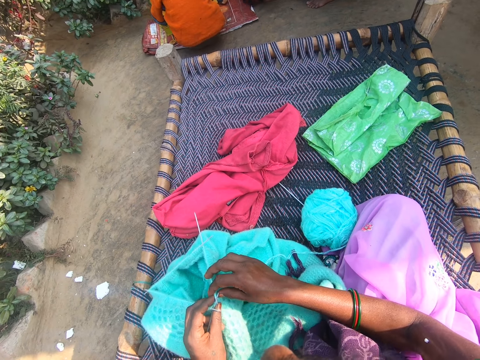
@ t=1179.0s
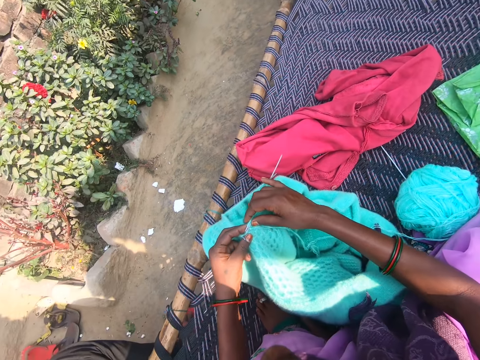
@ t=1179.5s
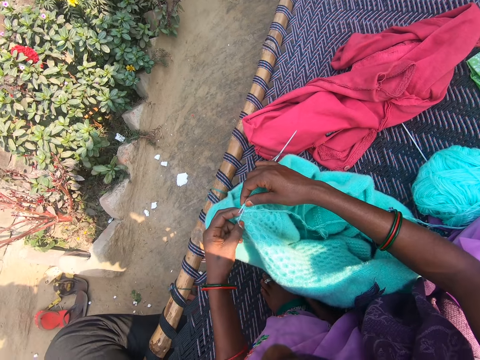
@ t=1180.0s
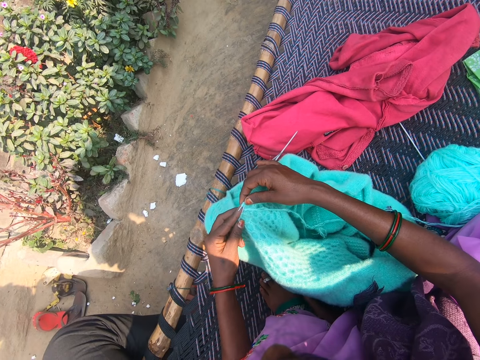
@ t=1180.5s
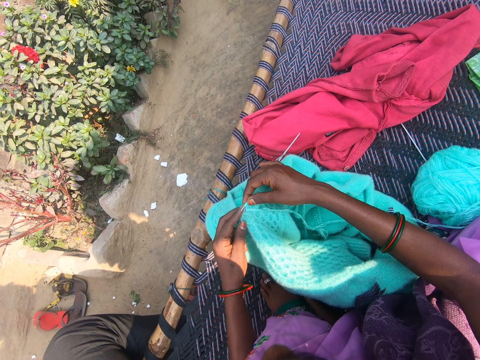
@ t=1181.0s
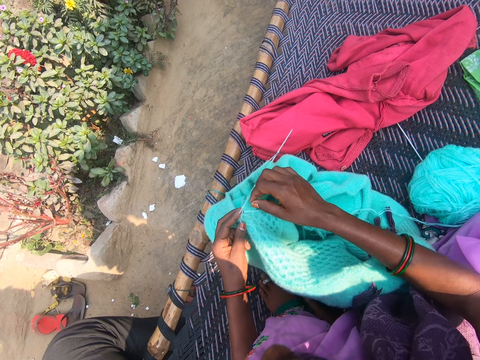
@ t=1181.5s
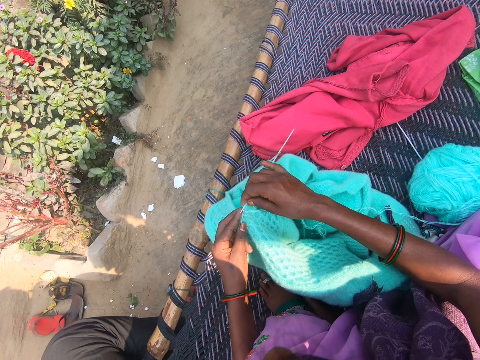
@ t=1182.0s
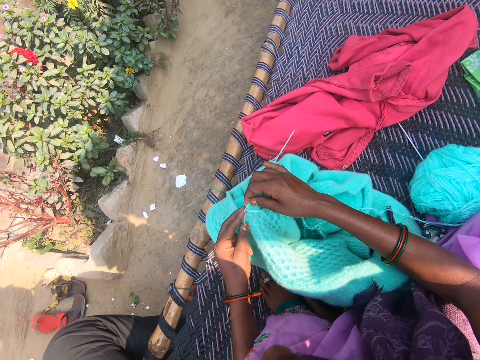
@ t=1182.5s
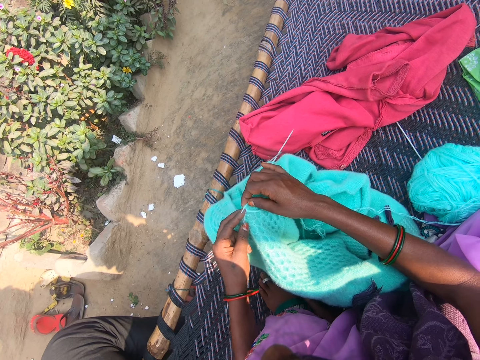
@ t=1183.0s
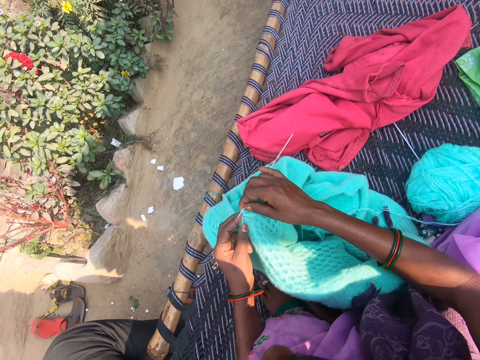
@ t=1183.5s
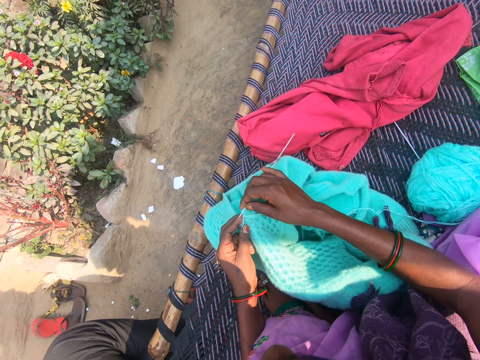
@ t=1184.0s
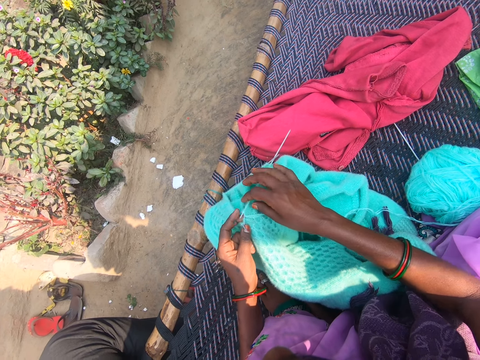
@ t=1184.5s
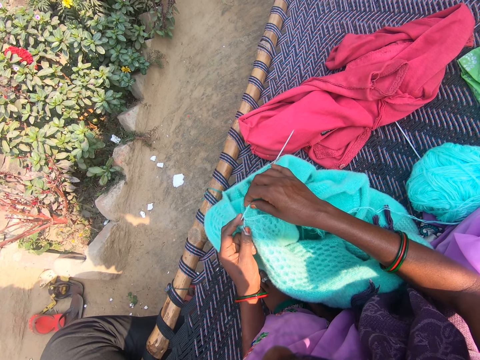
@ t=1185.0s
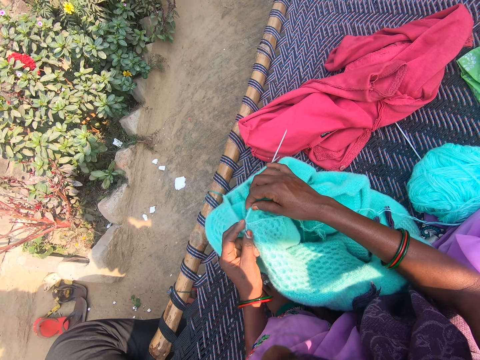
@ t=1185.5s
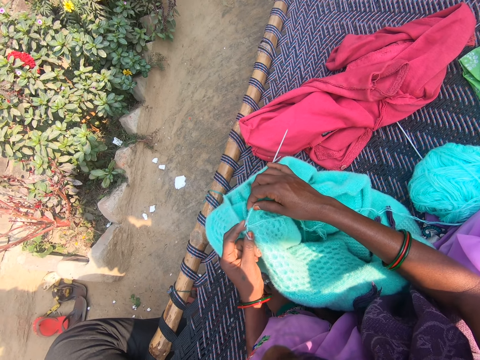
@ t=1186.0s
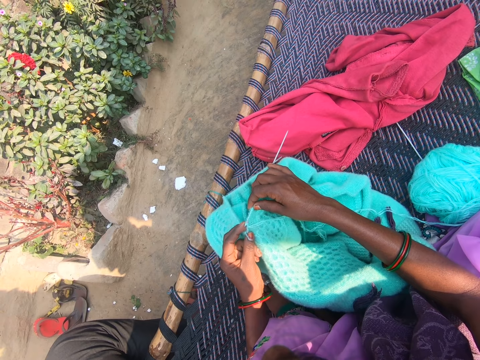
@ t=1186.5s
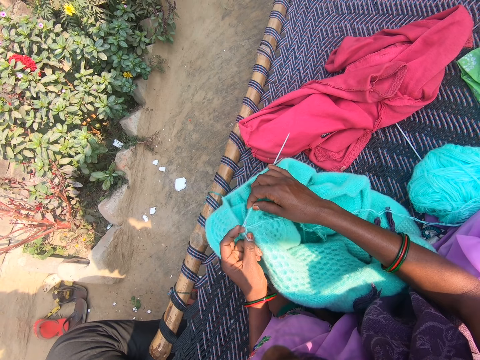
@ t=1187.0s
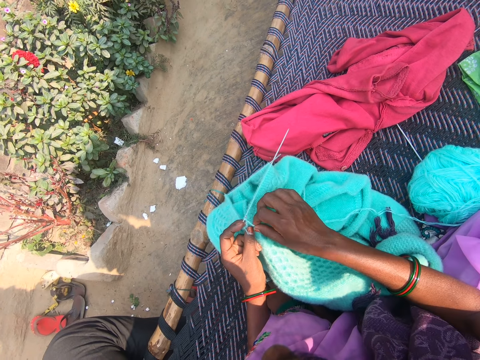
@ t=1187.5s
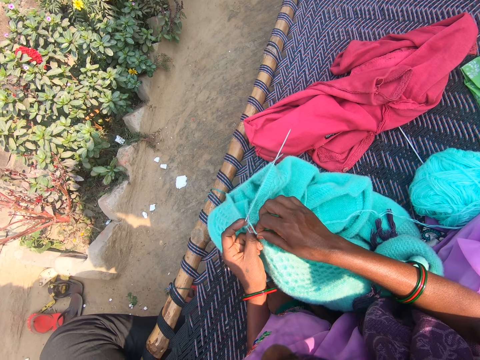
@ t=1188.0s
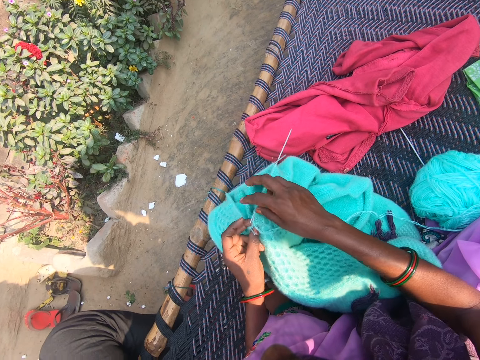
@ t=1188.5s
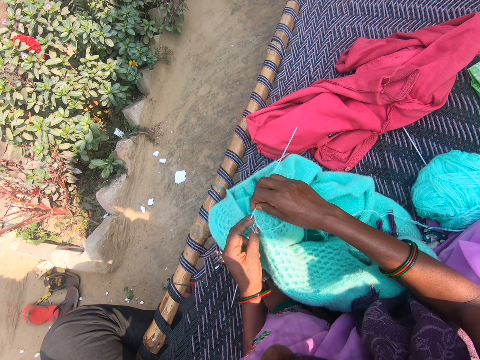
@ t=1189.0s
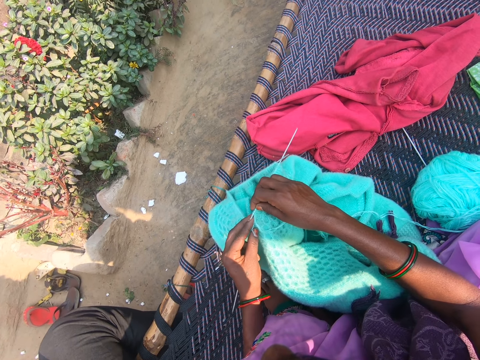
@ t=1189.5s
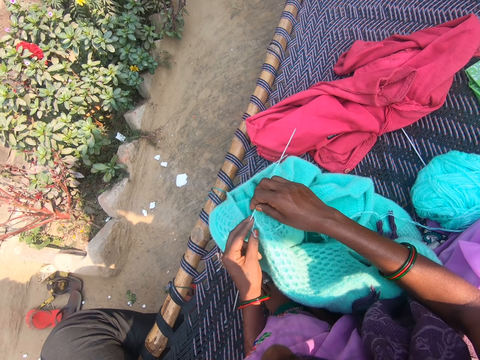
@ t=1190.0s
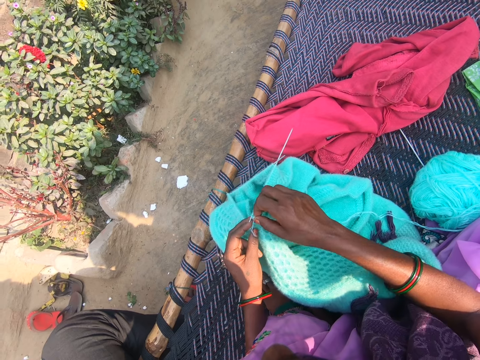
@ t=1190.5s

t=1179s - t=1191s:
The camera wearer knits the fabric.

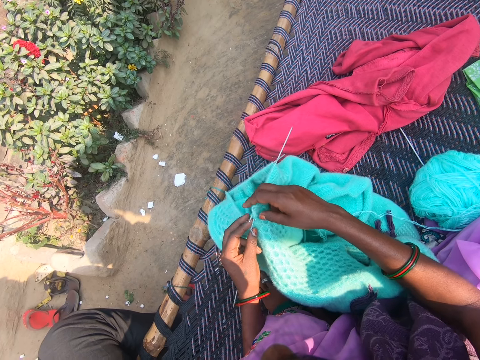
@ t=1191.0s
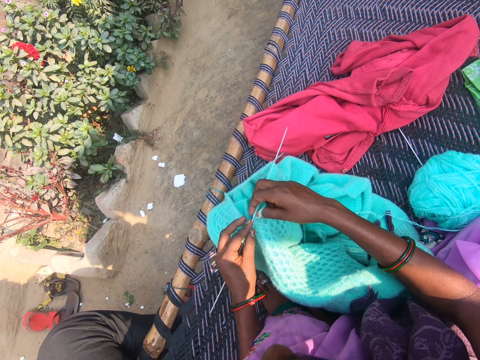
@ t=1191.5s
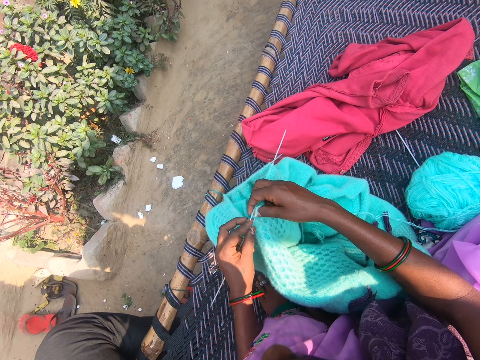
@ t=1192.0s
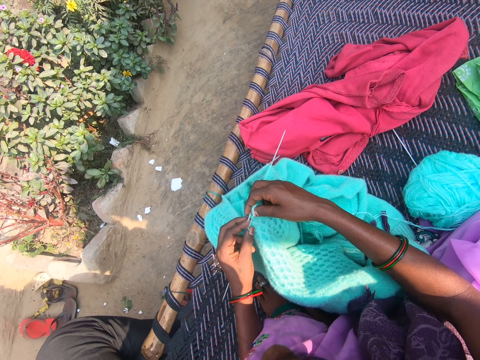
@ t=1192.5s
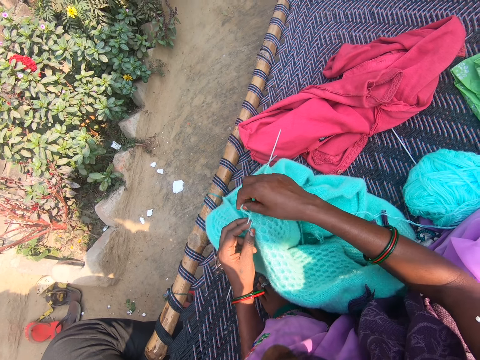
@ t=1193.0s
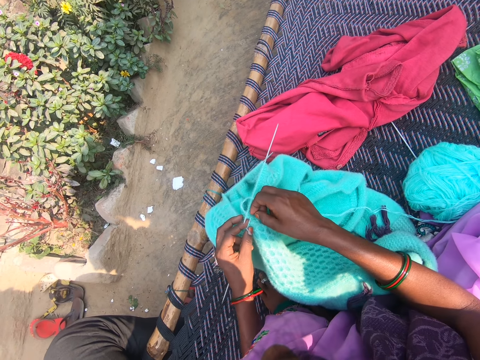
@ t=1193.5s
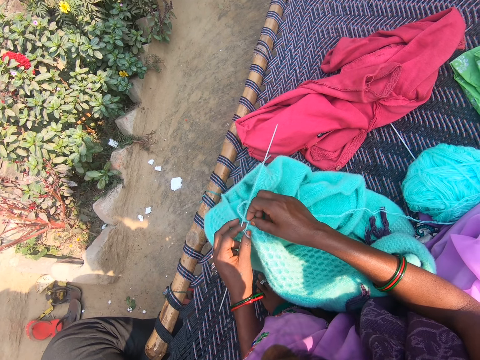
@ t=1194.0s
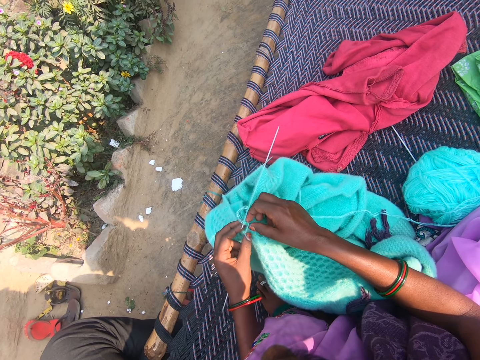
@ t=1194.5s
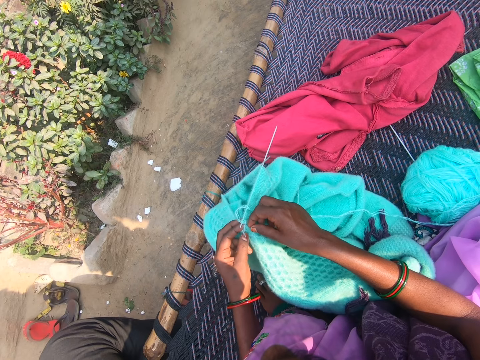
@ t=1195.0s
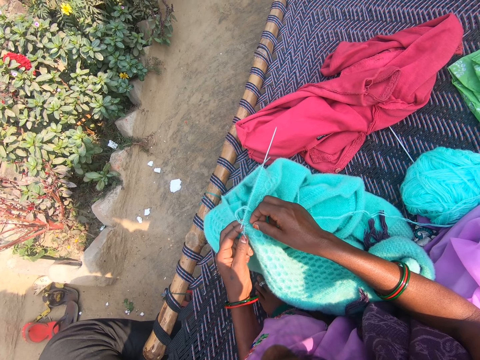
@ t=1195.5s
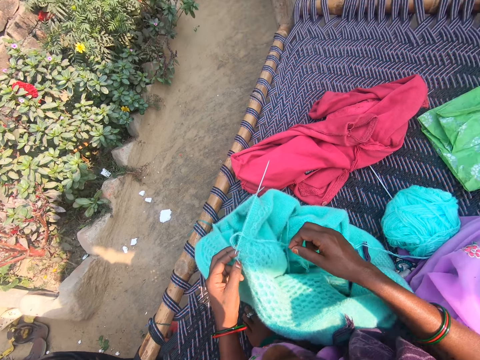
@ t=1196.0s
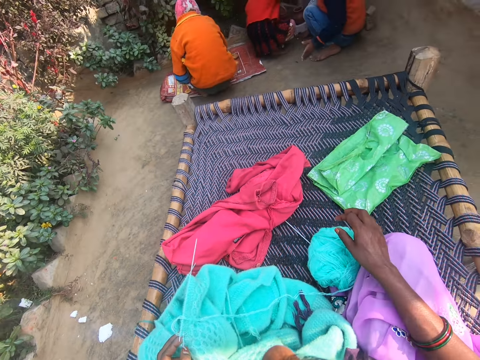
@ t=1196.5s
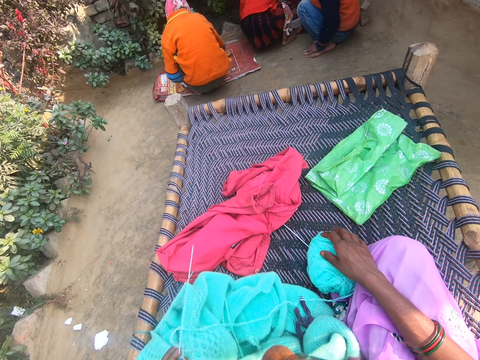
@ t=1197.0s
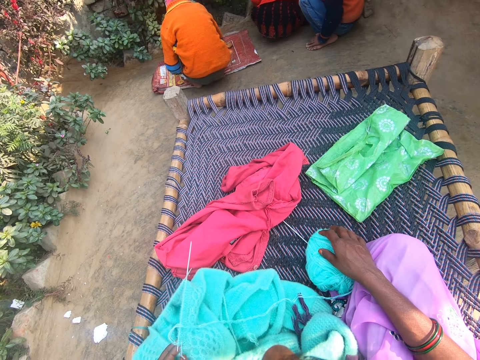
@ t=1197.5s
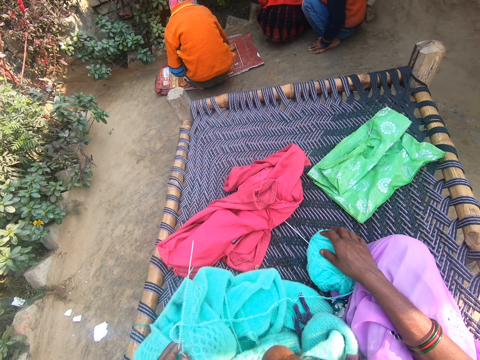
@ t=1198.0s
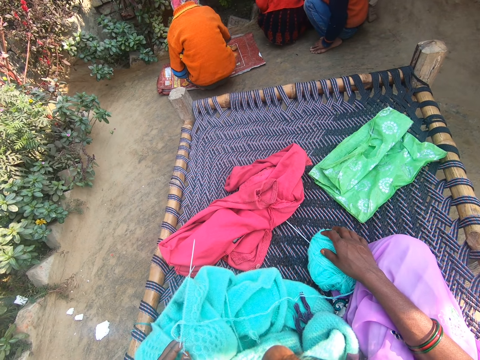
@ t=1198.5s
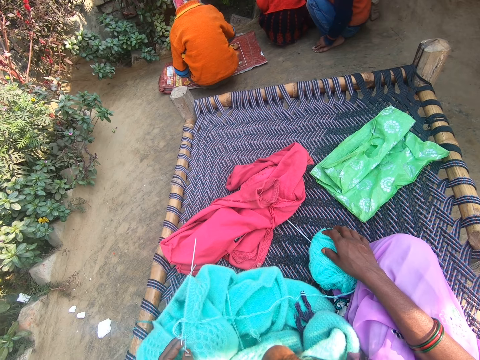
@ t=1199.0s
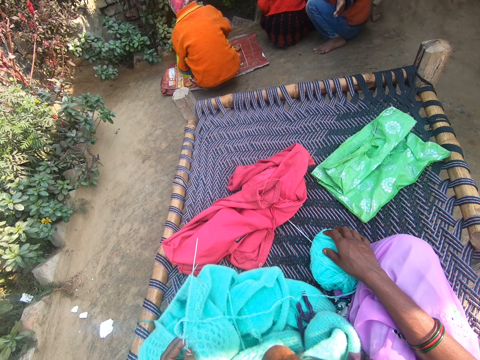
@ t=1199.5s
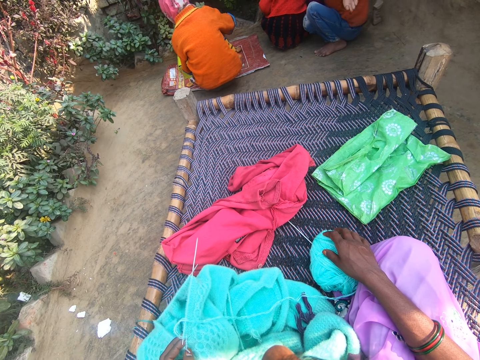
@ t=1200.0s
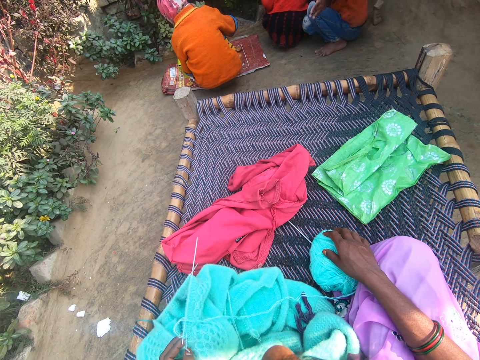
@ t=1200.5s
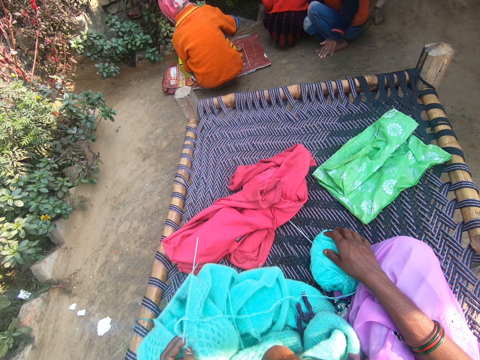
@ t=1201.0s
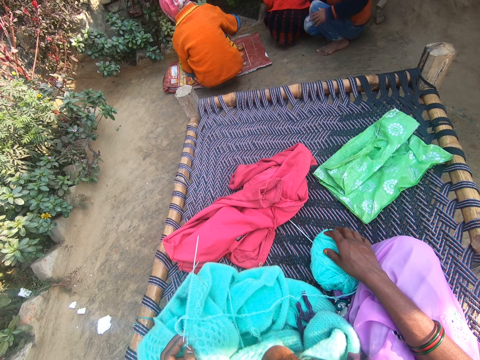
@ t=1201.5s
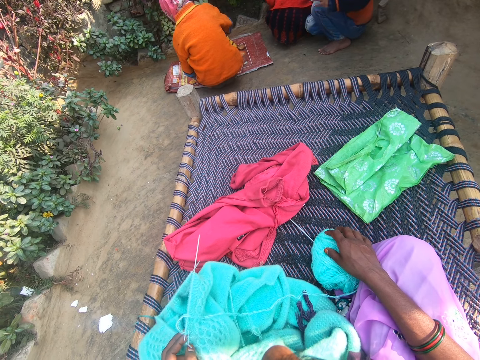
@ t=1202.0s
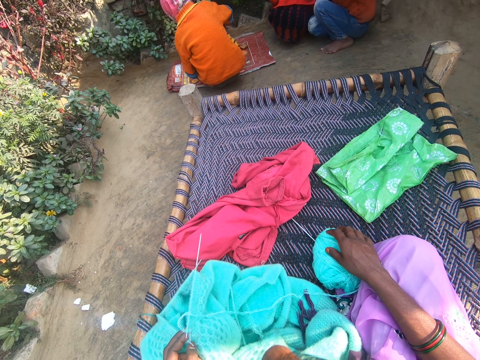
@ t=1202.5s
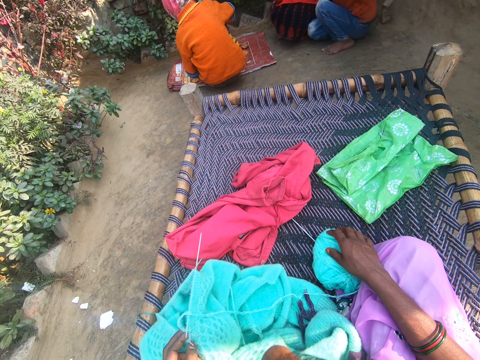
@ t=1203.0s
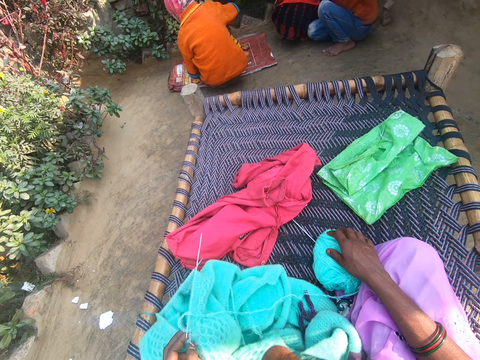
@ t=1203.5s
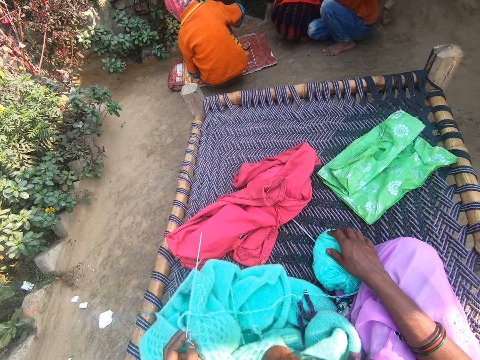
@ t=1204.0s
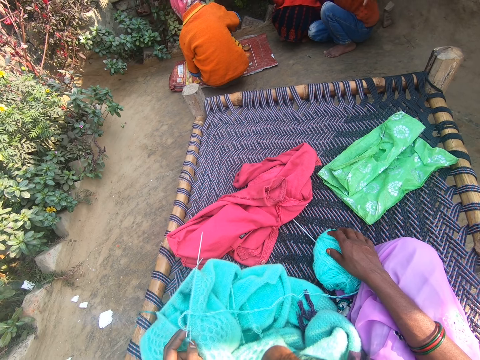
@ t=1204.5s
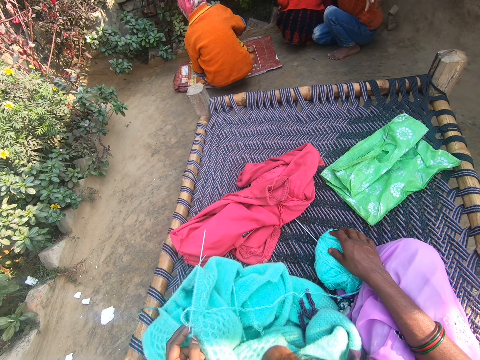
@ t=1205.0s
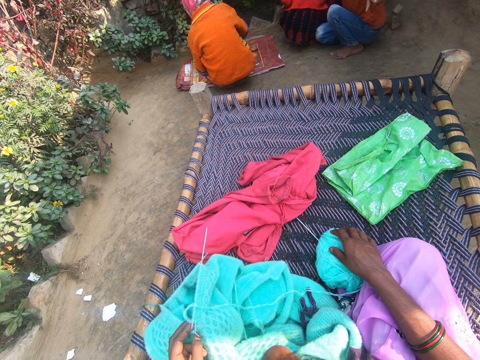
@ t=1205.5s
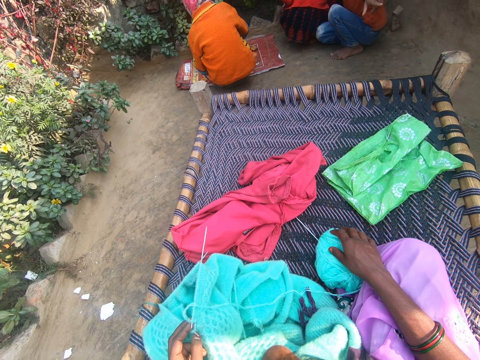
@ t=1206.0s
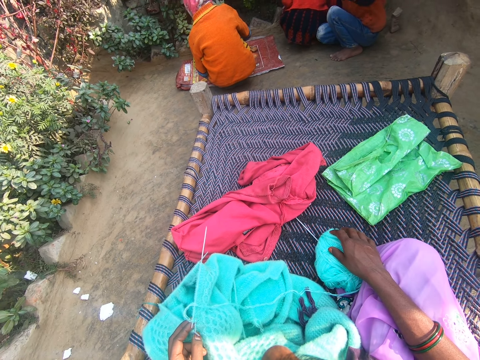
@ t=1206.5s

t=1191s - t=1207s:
The camera wearer knits the sweater. She touches a ball of yarn with her right hand. The boy plays with stones on a sack. Another boy points in the direction of the camera wearer.
